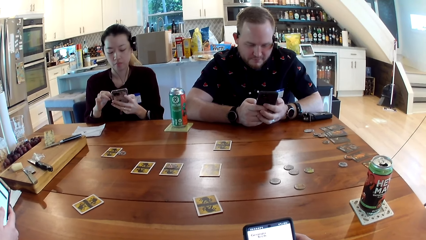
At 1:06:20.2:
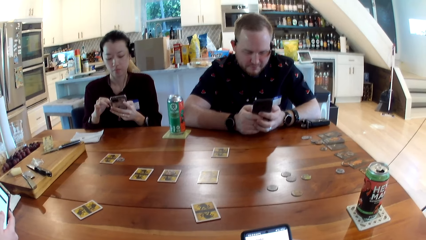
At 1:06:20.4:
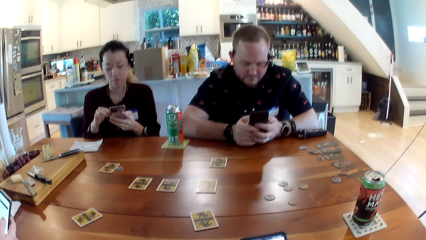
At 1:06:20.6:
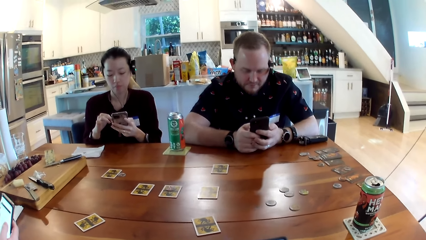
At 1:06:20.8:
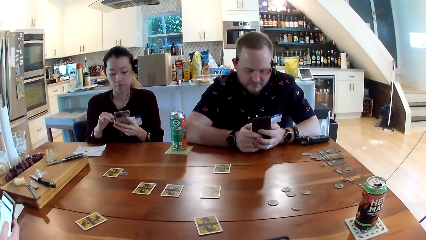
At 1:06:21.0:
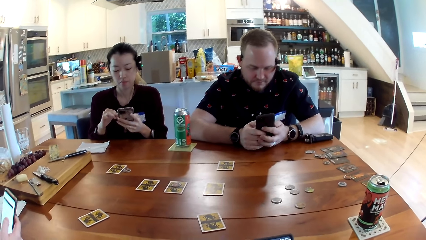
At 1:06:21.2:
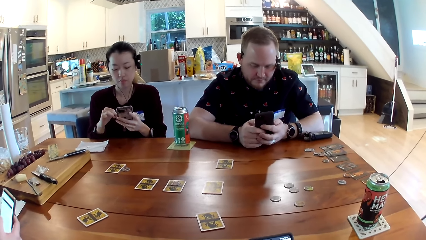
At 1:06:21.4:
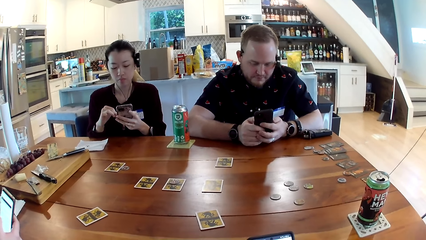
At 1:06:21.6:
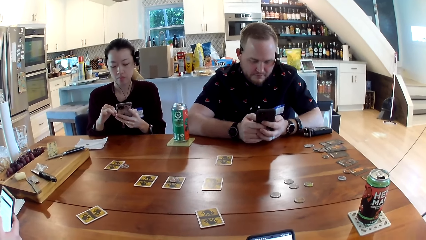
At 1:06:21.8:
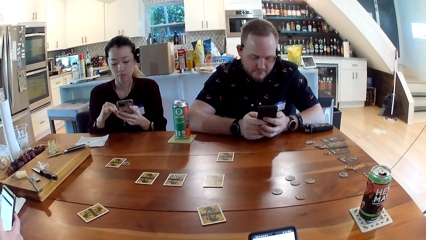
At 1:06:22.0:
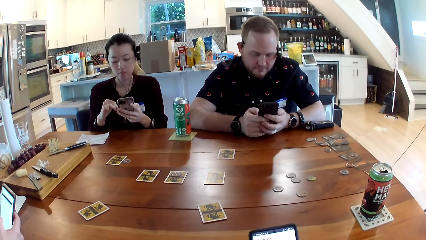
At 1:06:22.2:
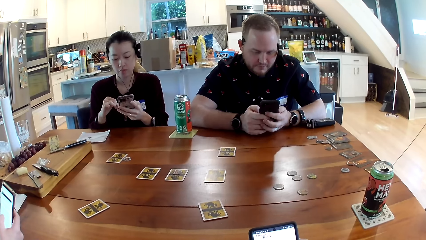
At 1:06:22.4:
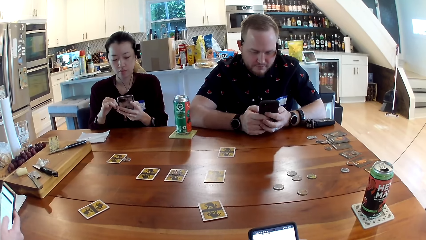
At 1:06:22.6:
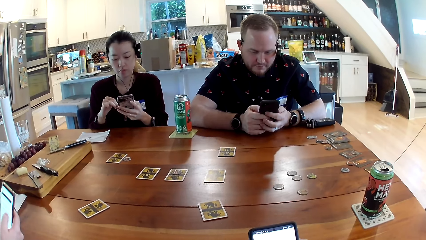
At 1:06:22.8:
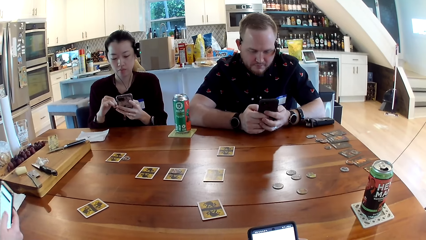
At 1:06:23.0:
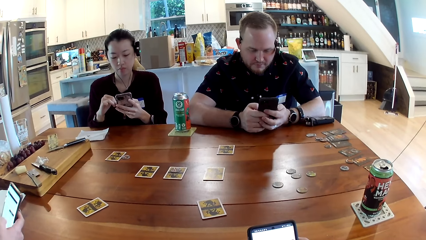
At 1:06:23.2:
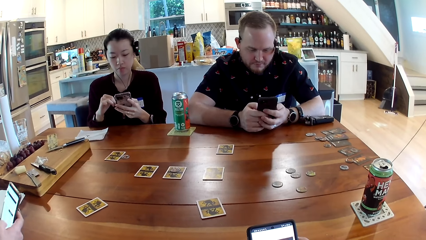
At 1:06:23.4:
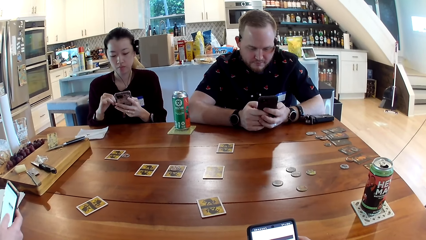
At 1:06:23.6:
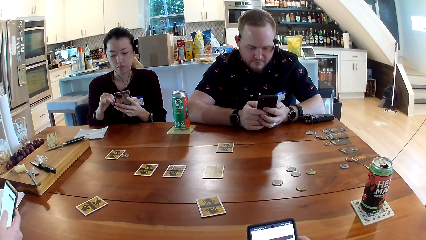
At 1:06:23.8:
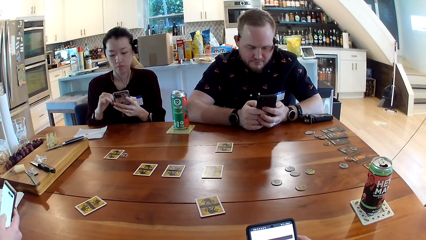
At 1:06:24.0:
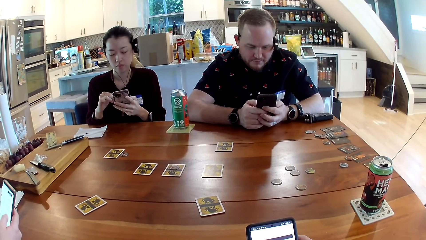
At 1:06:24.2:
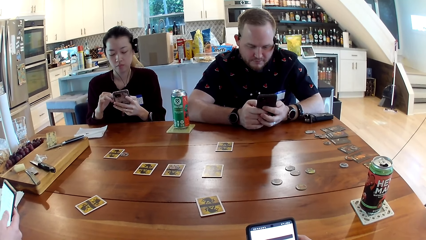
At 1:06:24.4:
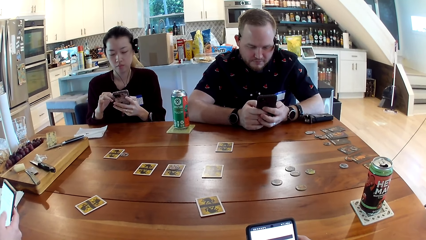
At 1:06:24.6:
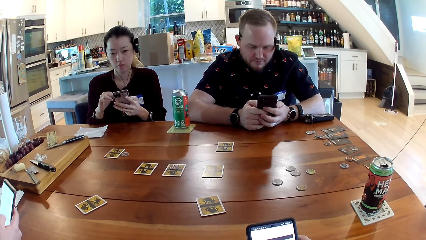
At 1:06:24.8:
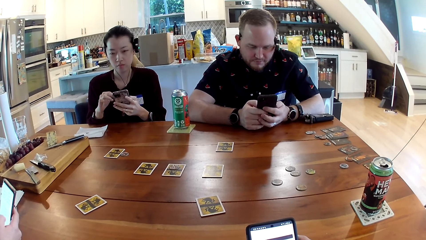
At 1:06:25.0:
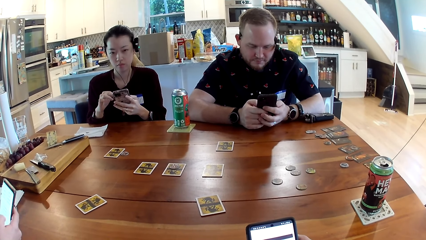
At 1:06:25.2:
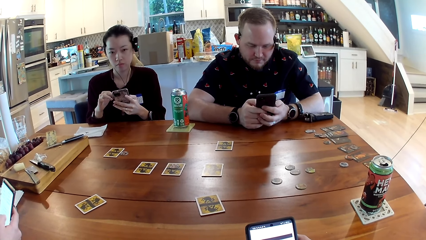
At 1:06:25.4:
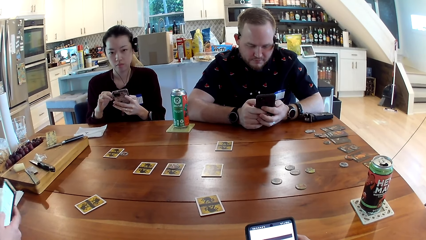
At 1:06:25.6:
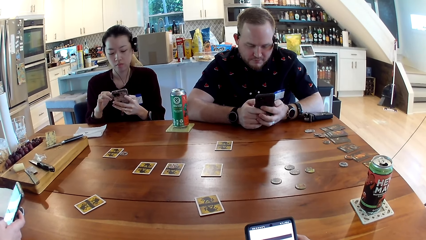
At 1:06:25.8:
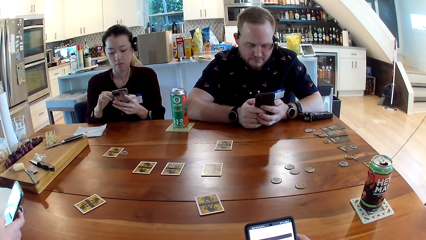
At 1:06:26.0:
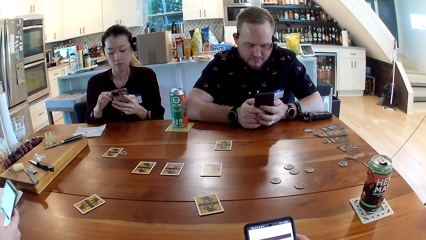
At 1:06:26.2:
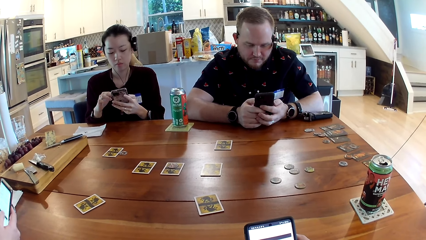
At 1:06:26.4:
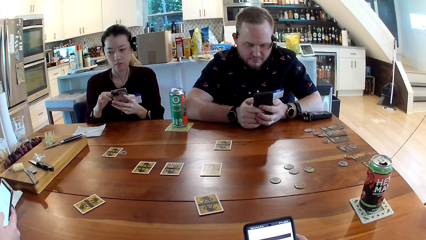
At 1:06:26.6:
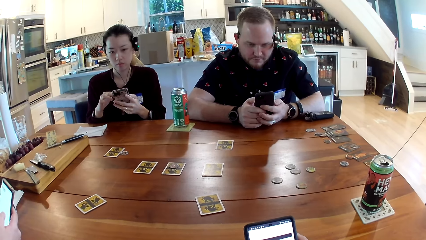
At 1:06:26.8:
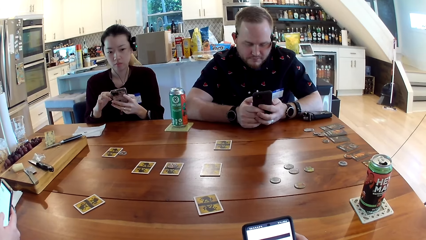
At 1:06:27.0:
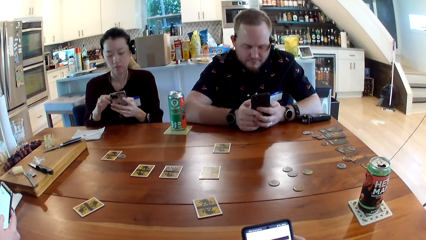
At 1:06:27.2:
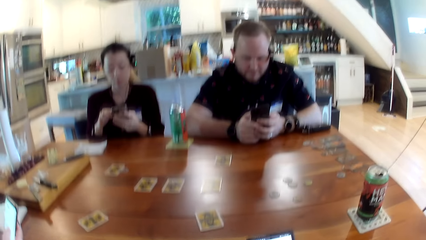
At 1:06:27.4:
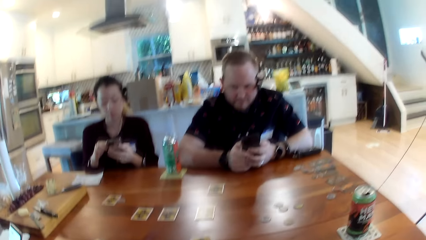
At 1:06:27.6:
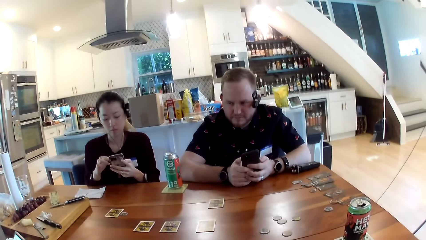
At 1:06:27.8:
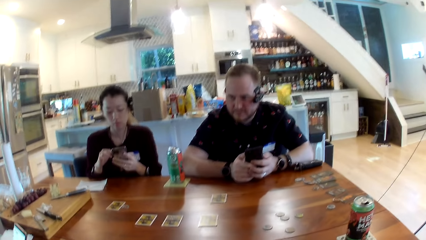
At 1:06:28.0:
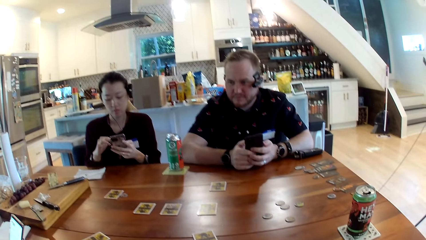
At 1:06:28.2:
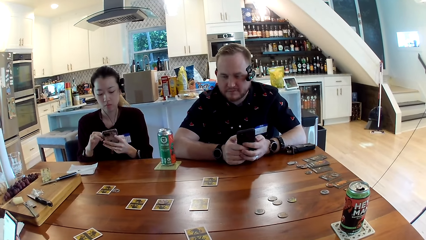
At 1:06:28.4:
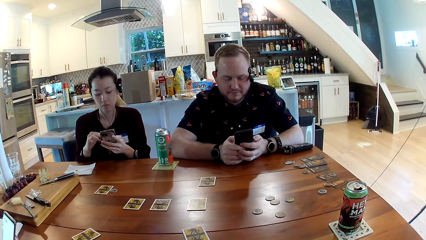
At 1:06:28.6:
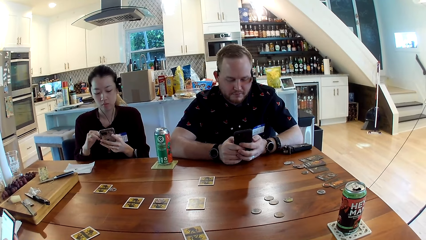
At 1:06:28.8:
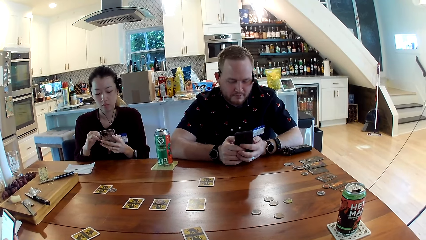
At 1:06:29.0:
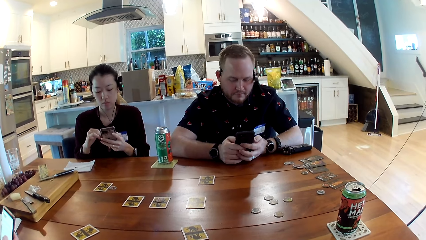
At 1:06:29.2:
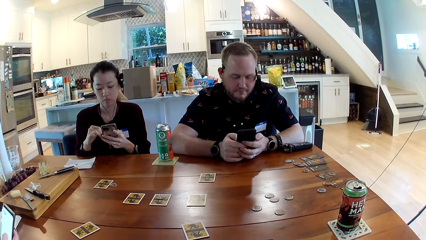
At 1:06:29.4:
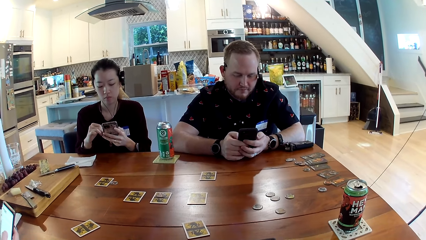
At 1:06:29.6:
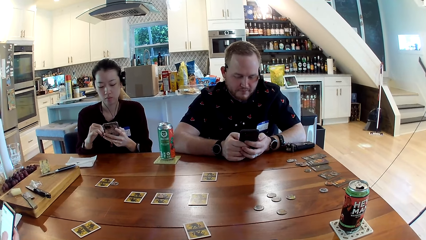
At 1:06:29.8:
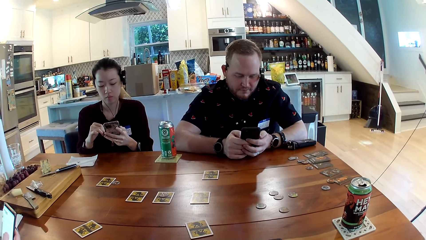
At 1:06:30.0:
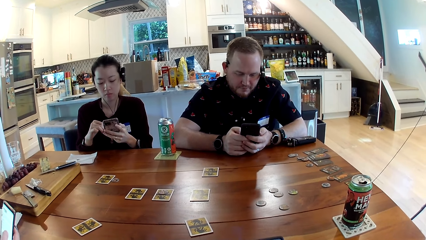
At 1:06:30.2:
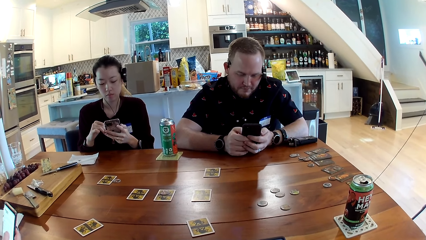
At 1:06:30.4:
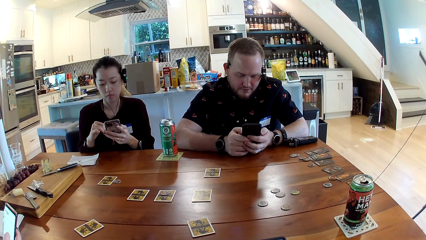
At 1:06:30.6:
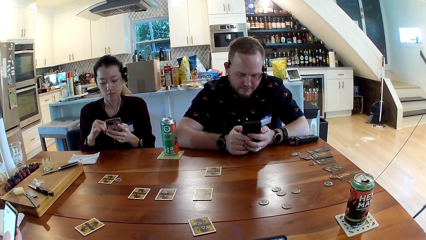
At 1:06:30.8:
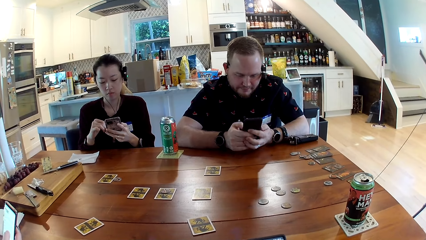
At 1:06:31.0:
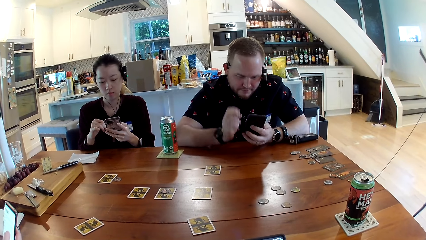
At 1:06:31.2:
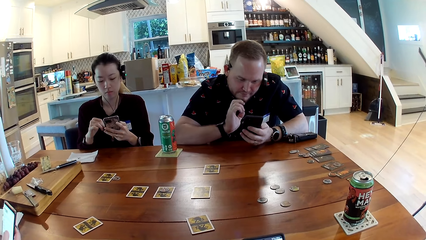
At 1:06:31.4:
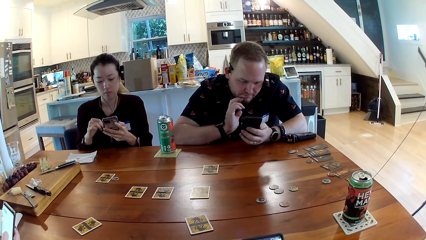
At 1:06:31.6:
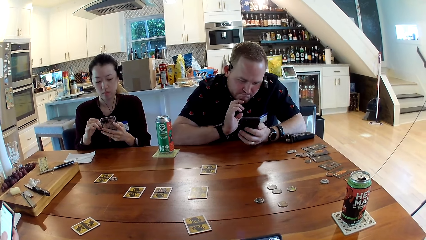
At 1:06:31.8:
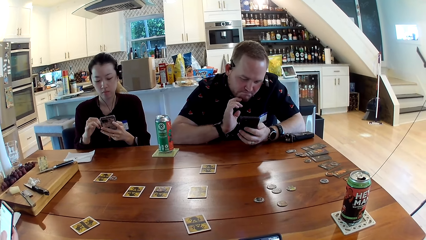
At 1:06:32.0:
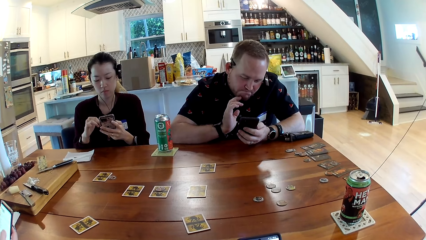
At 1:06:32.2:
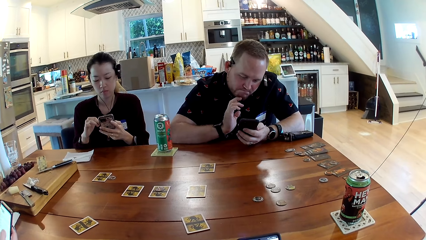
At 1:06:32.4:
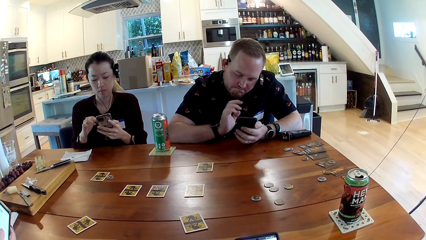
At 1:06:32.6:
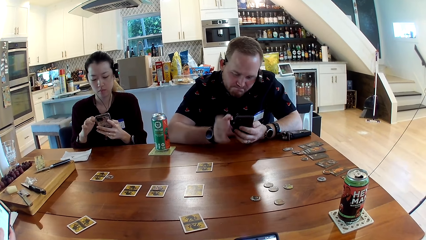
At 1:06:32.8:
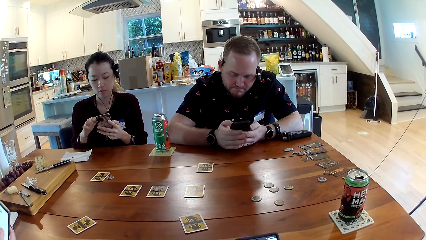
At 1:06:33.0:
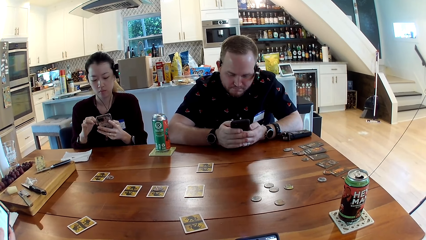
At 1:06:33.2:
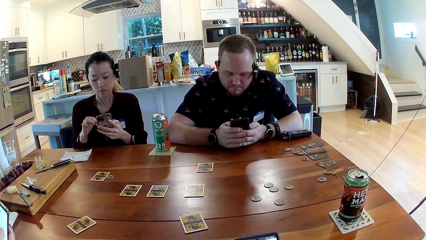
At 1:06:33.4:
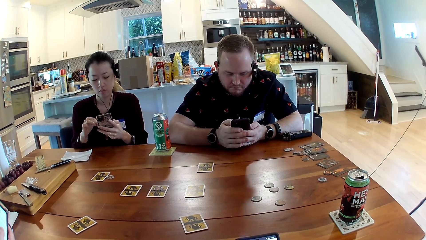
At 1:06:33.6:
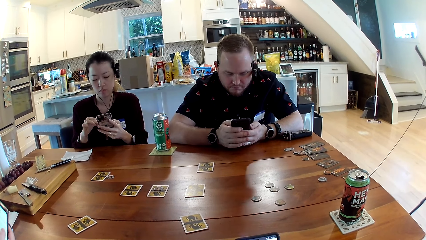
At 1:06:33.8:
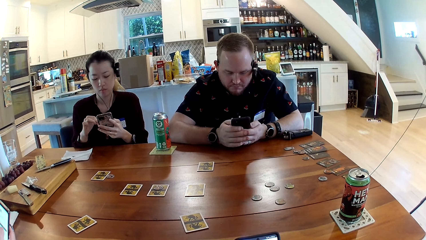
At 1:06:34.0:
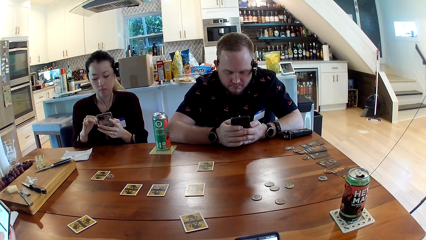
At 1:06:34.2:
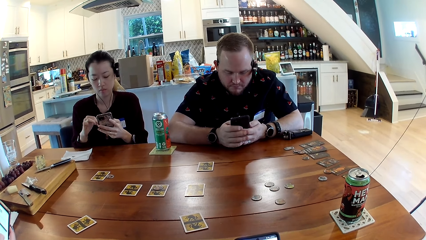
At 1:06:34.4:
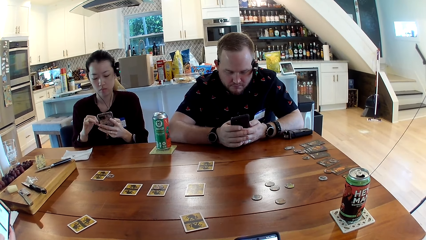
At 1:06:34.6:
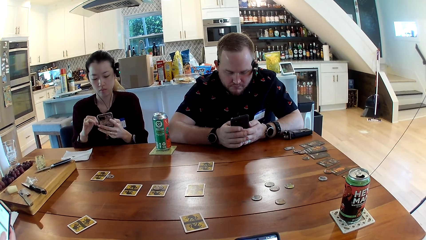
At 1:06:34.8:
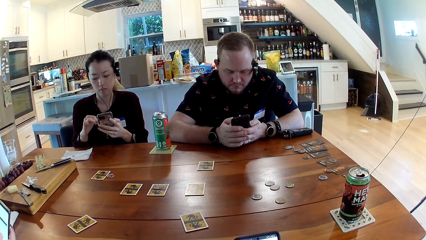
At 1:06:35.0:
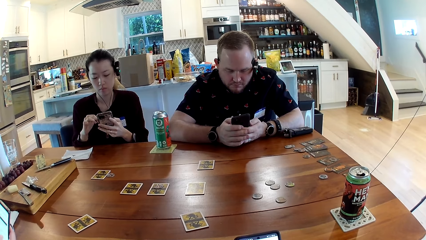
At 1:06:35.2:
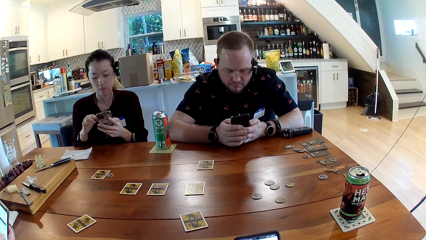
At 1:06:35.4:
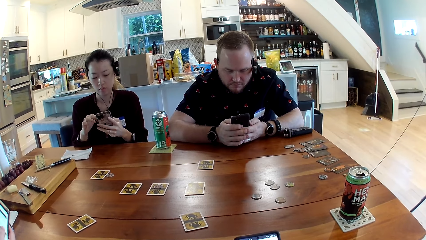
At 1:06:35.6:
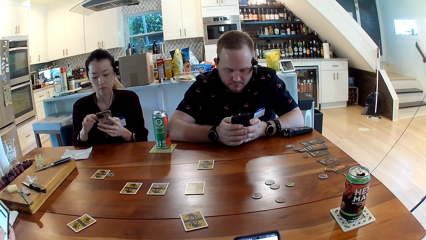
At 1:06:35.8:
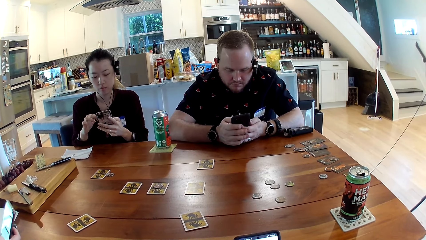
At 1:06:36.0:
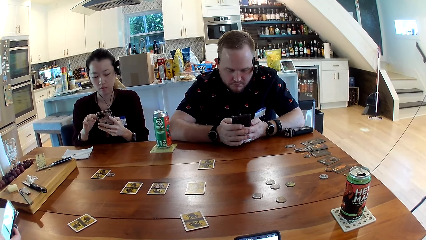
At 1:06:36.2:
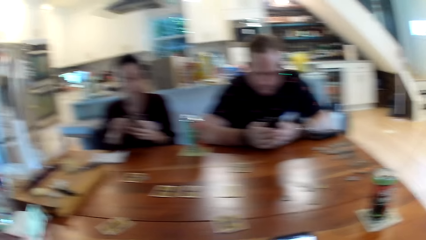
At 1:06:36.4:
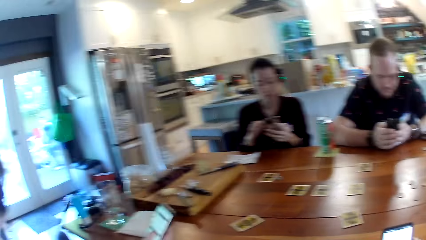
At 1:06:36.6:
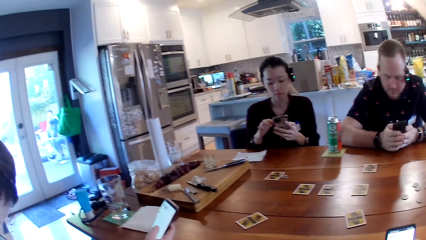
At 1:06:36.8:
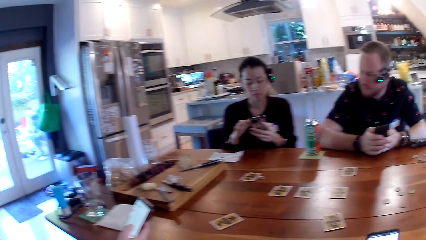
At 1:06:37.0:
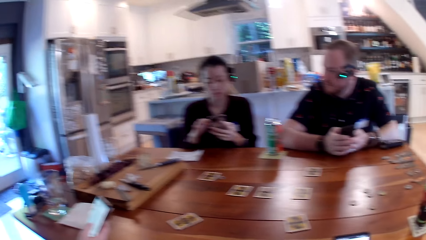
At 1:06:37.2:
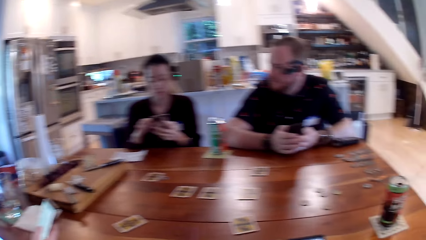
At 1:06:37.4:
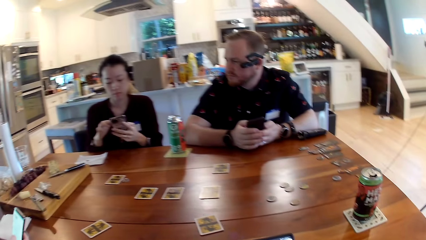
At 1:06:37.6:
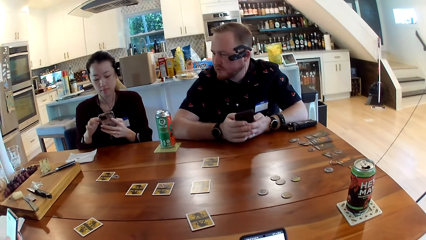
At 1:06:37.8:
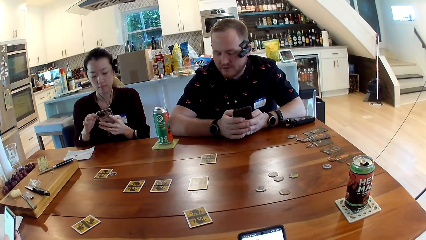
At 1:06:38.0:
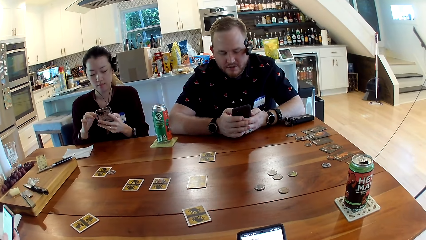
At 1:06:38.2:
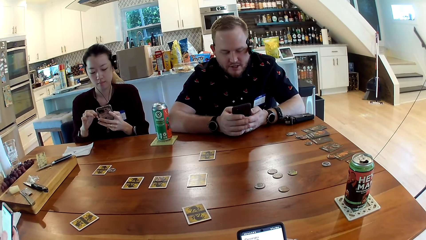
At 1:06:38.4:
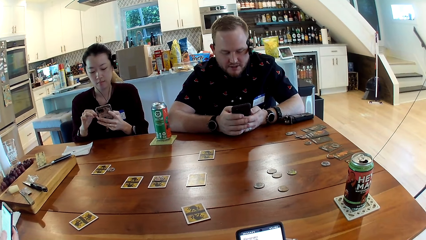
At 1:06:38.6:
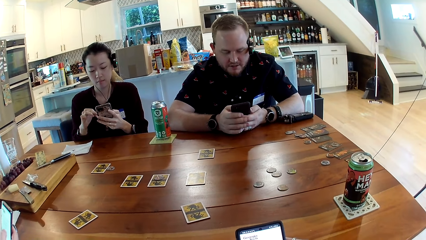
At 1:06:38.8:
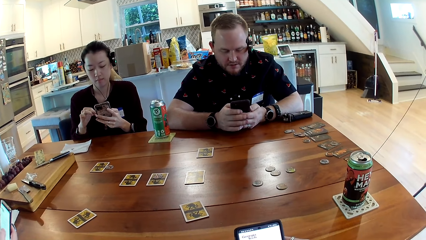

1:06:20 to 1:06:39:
The man scratches his jaw with his left hand. The man holds the smartphone with his right hand. The man presses the smartphone in his hands with his right hand.
